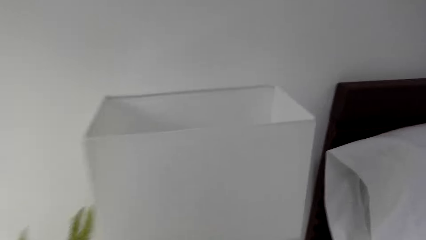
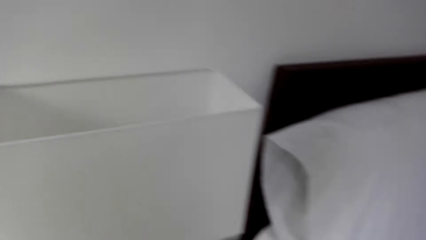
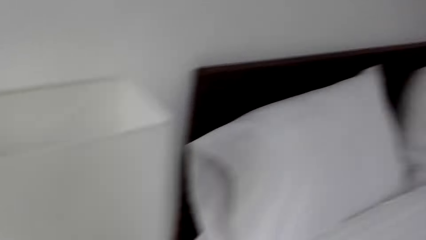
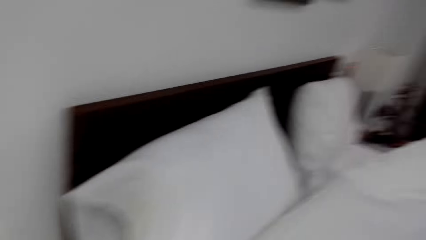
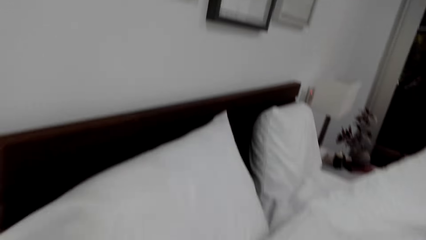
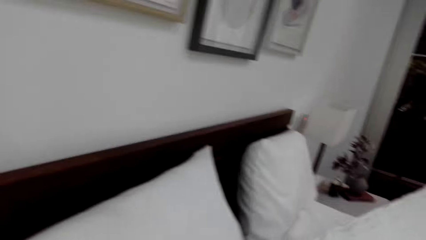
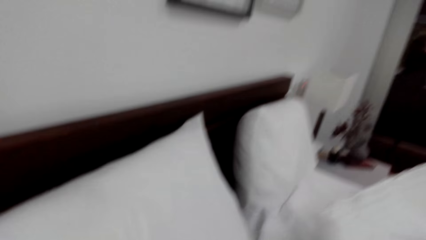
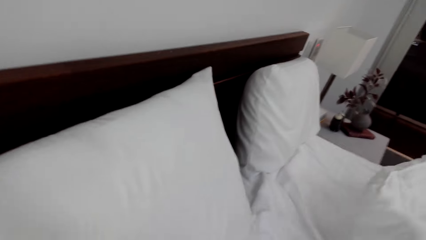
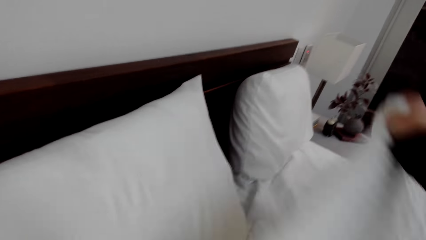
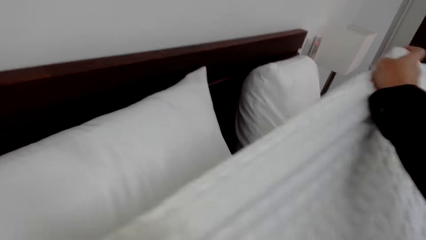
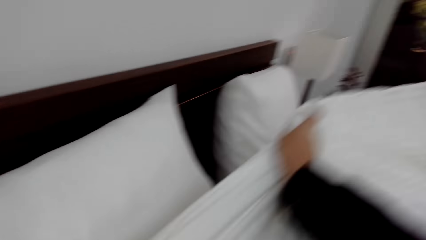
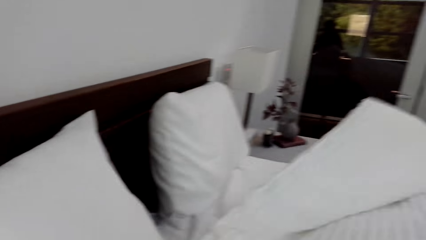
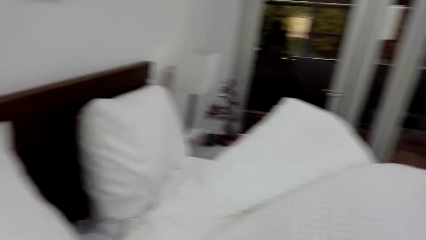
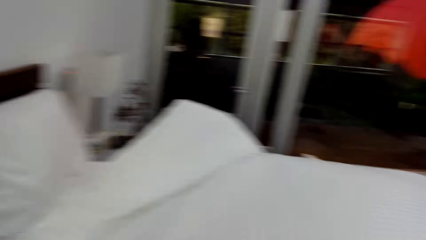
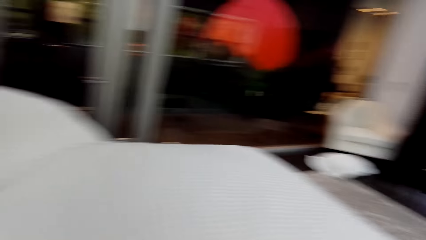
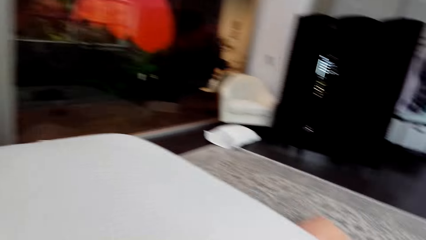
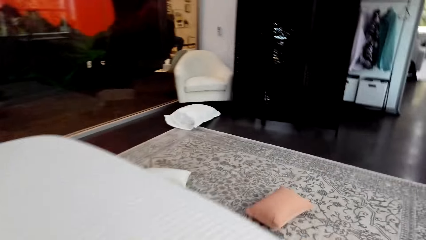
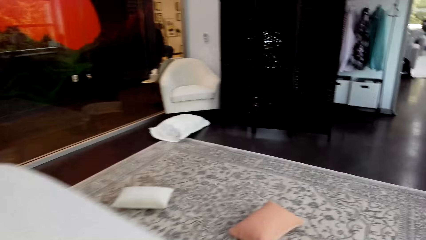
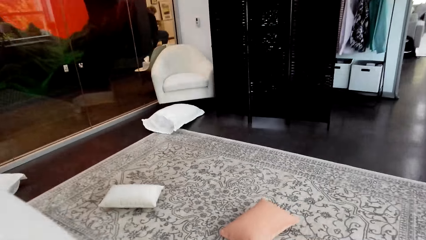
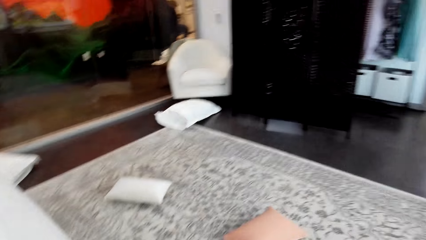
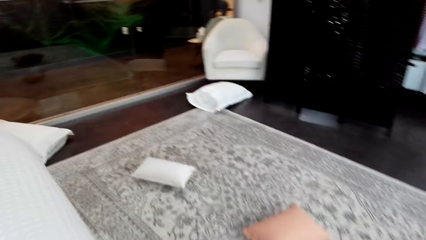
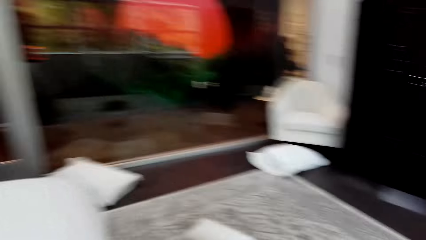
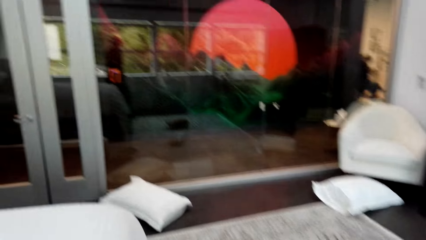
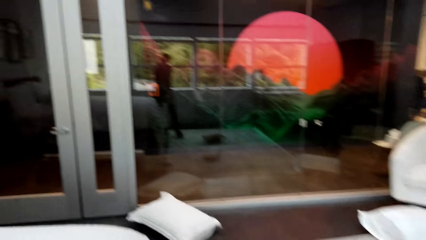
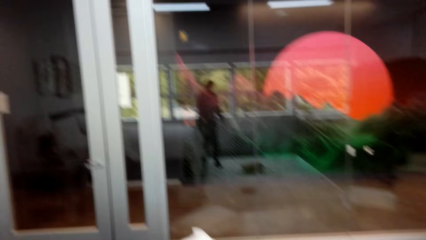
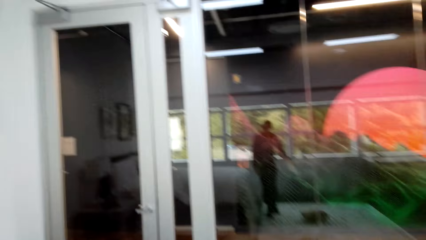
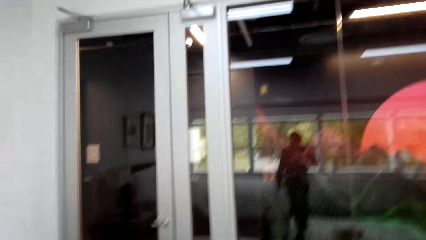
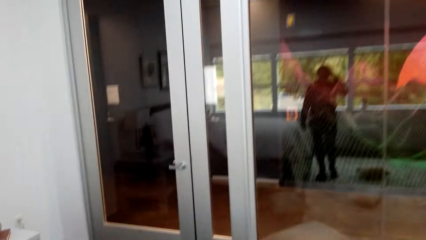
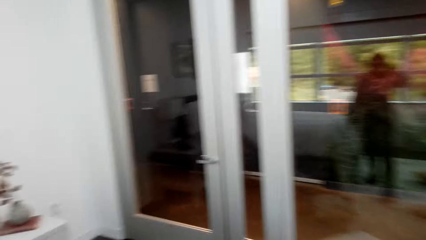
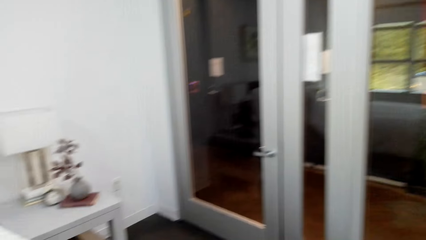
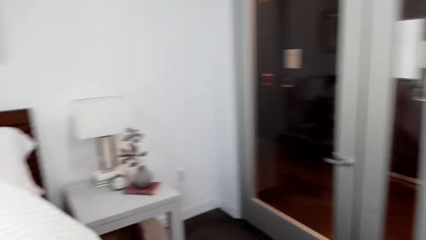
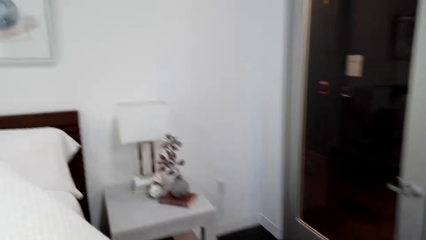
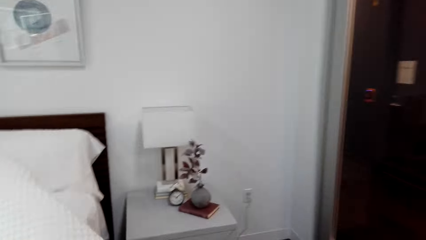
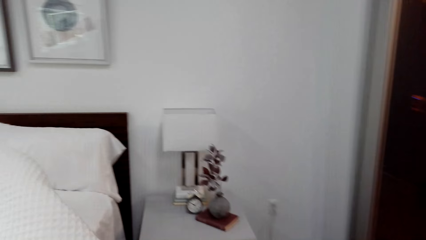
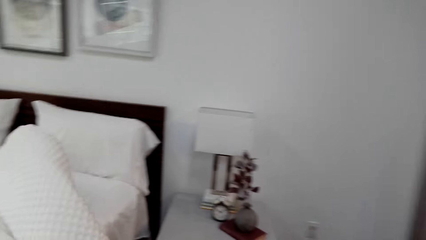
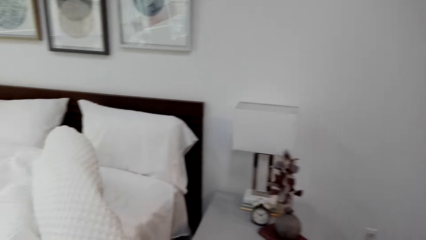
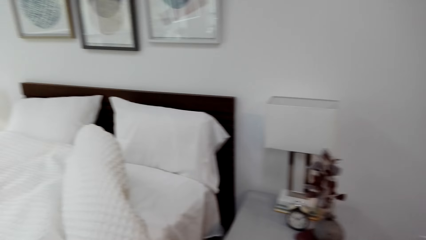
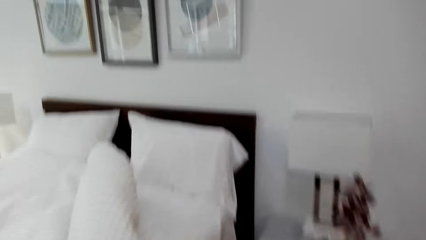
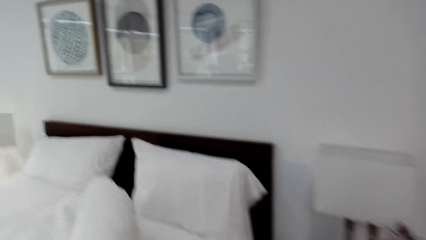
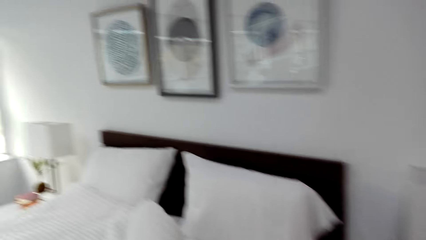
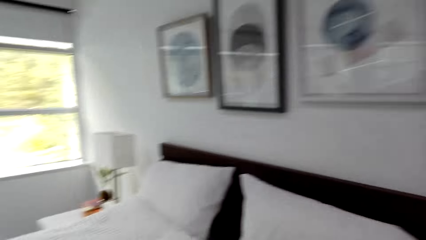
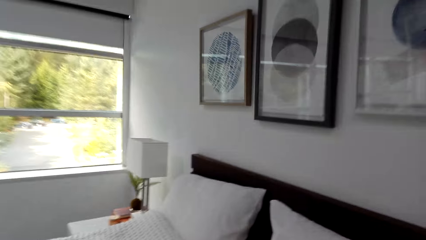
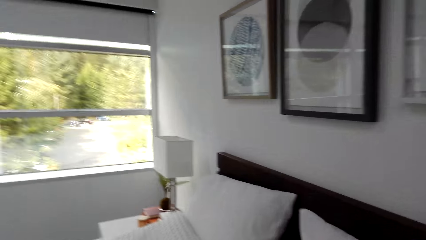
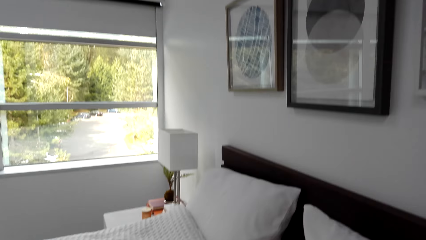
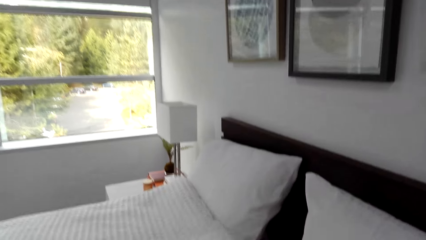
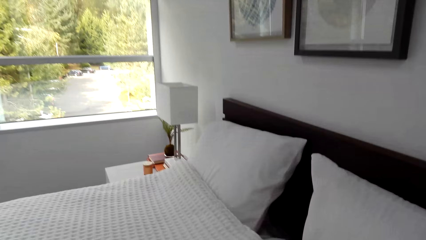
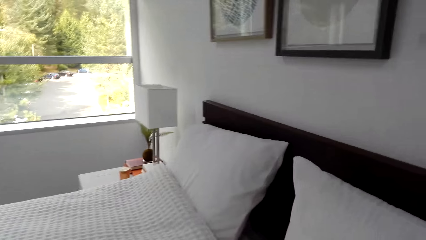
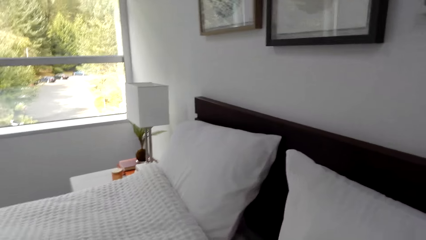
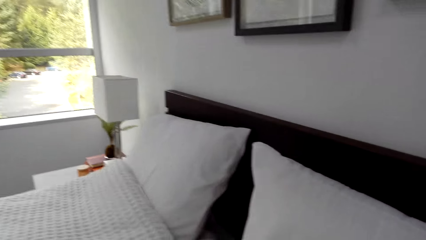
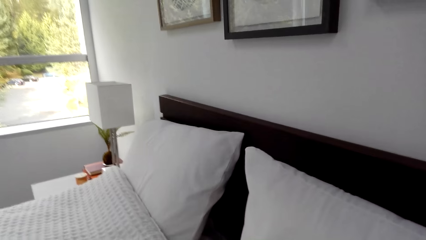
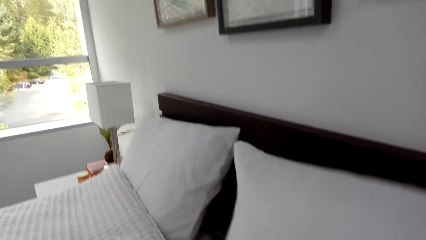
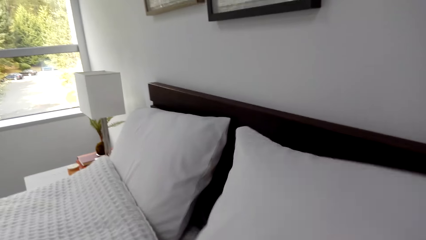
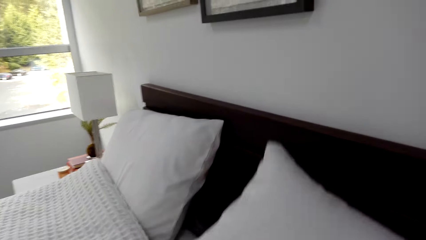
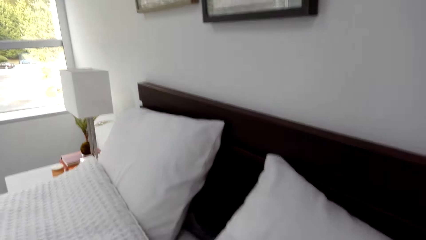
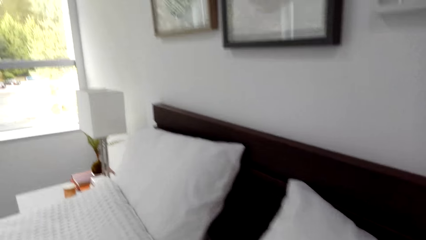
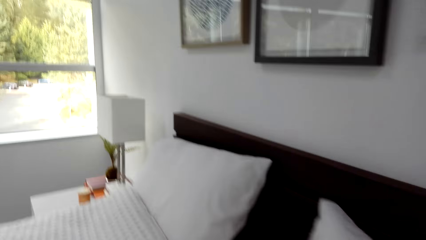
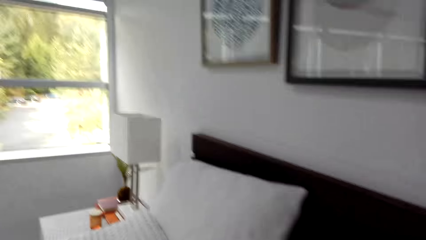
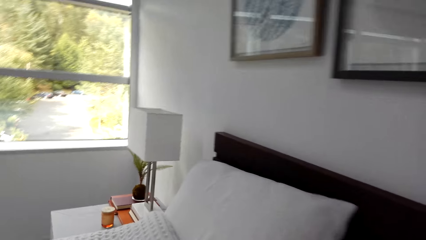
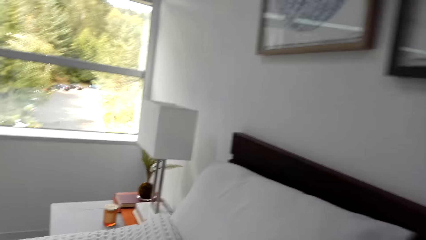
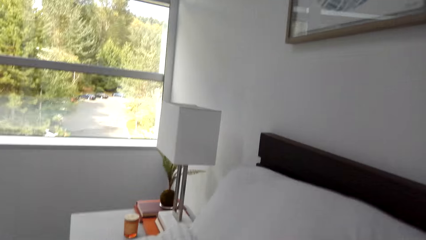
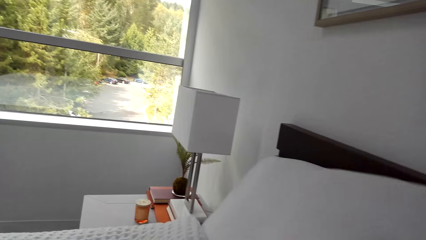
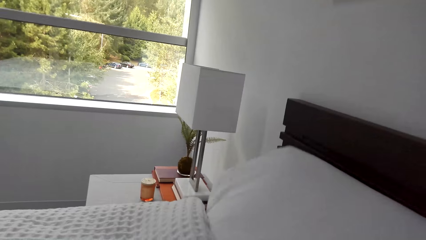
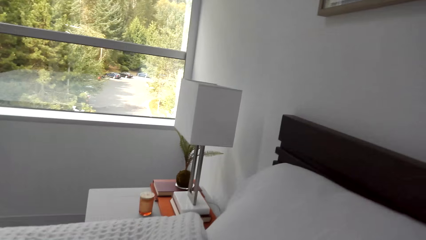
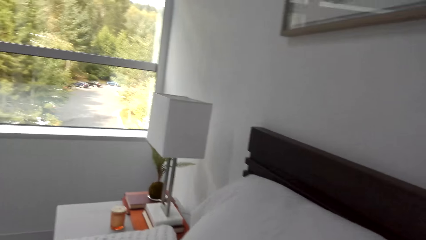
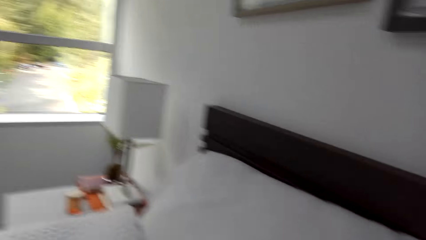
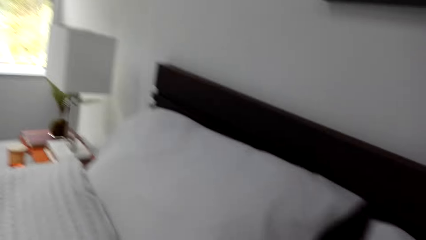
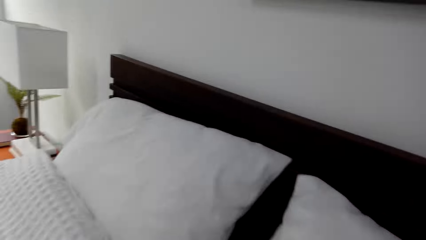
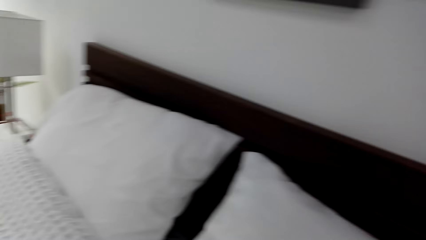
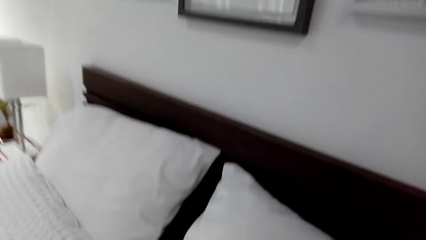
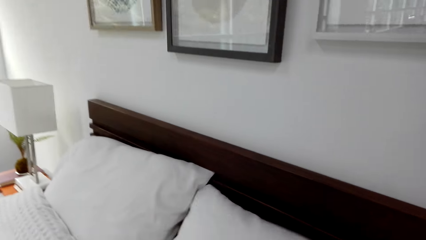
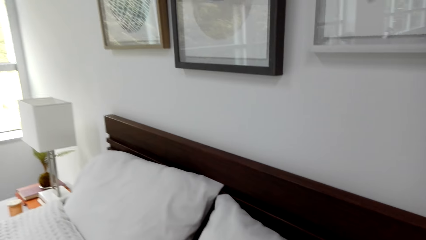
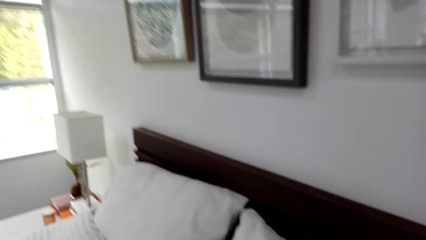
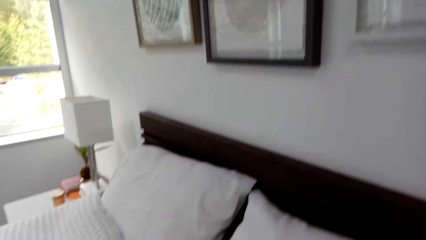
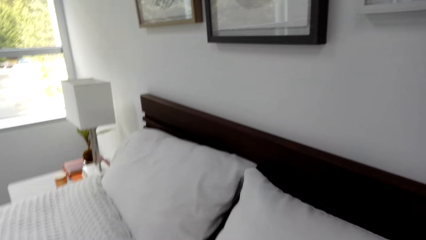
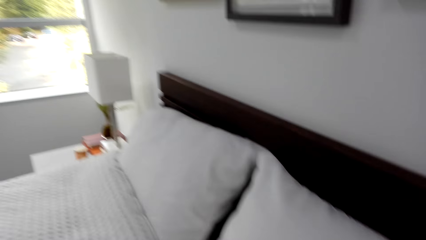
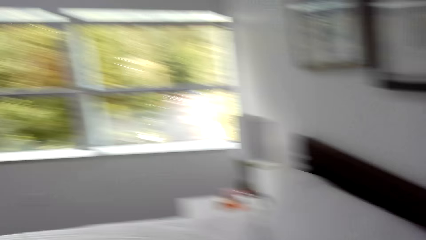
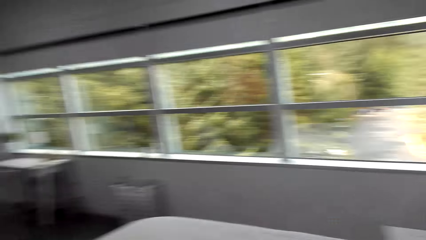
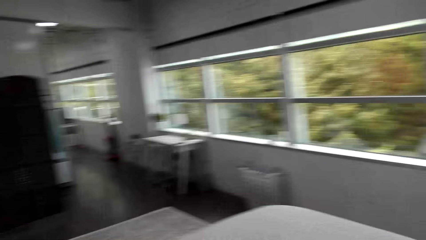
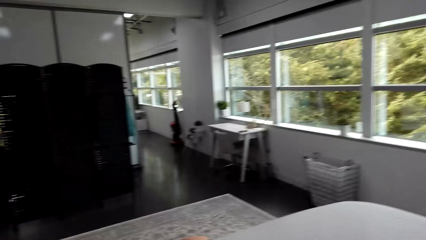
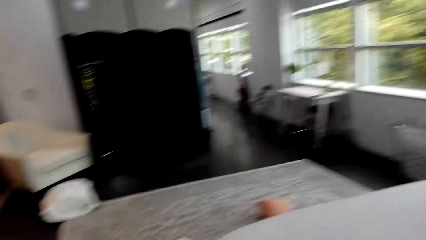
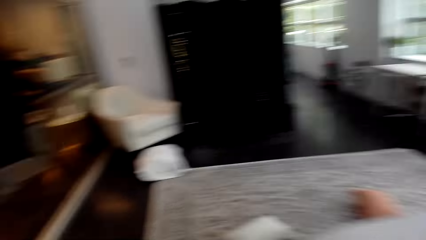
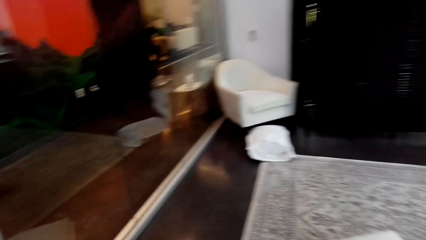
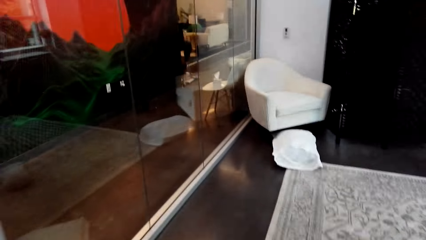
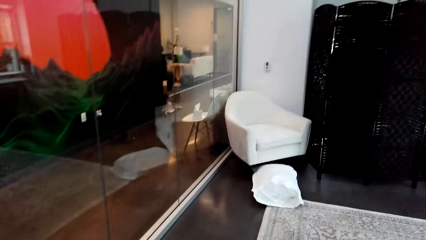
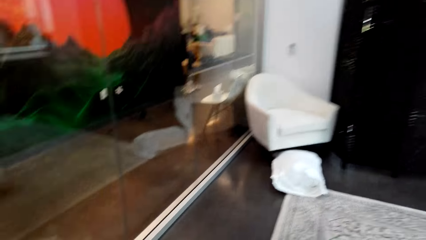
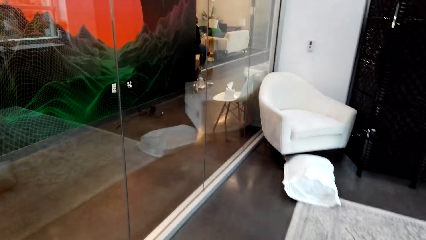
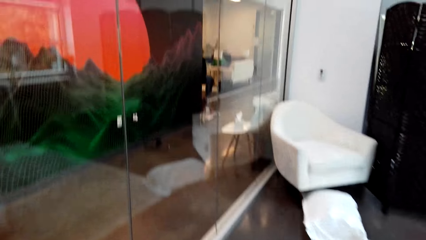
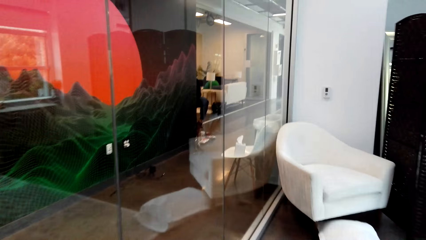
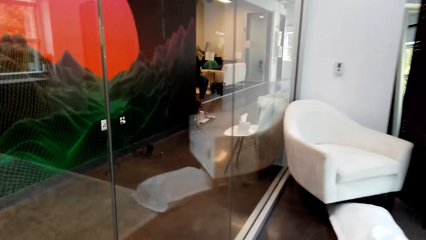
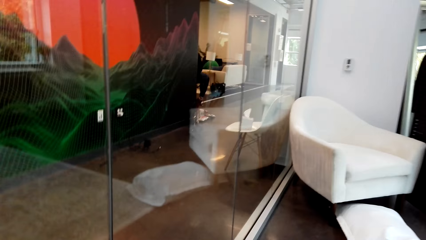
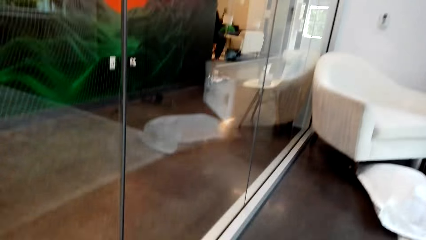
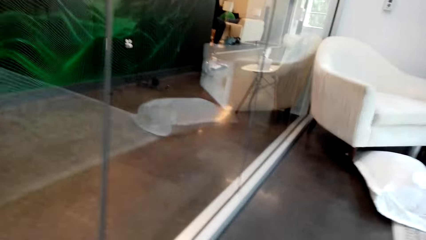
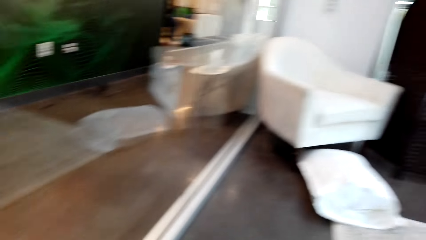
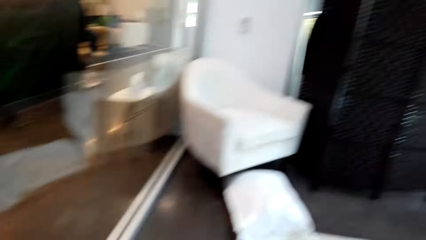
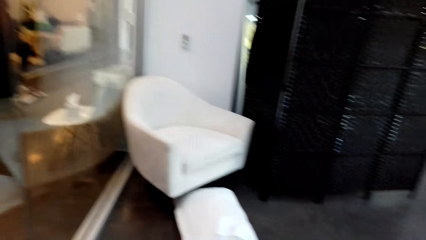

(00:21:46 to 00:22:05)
The camera wearer spreads the duvet on the bed. They walk to the other side of the bed. They fluff the pillows. They walk towards the armchair.
